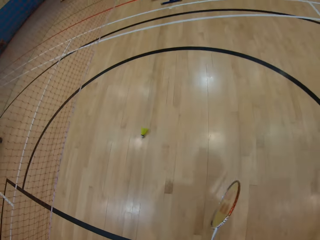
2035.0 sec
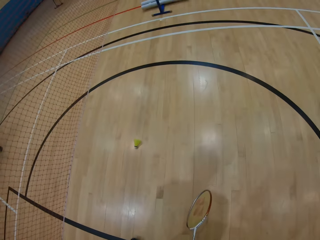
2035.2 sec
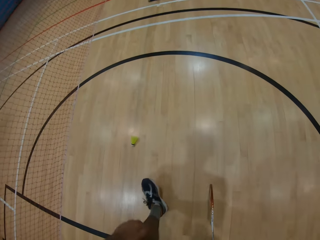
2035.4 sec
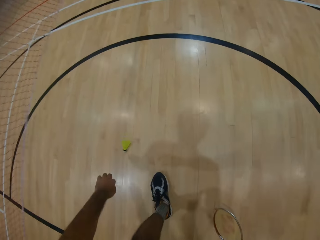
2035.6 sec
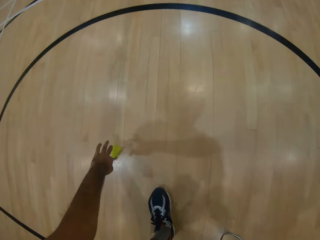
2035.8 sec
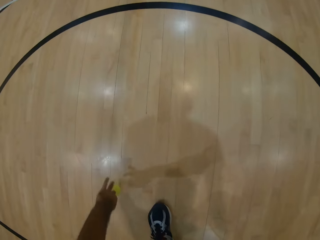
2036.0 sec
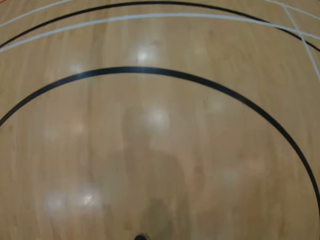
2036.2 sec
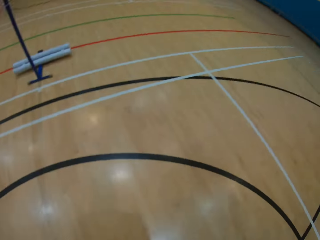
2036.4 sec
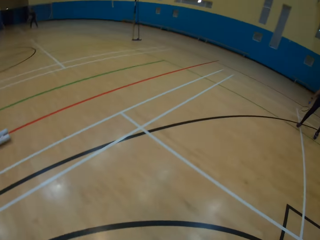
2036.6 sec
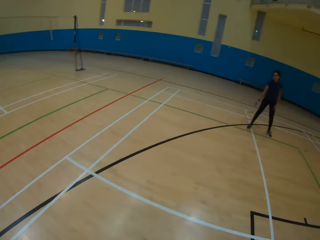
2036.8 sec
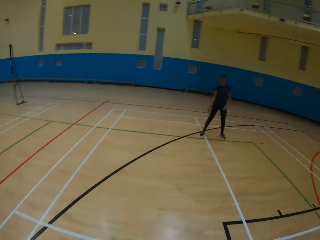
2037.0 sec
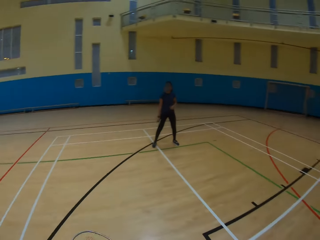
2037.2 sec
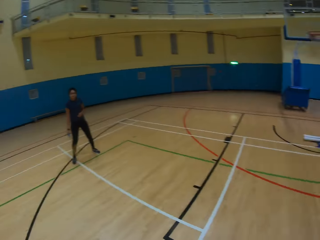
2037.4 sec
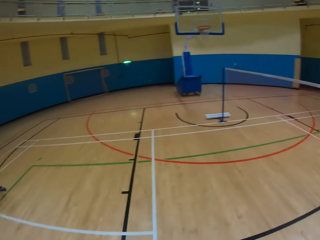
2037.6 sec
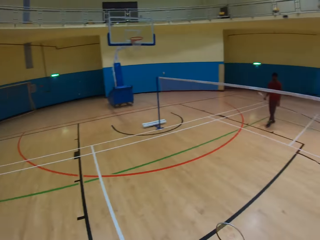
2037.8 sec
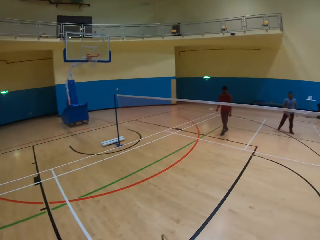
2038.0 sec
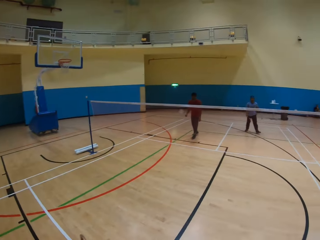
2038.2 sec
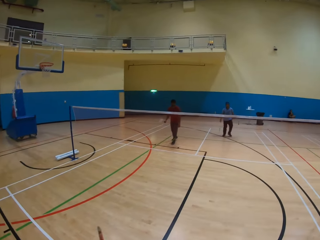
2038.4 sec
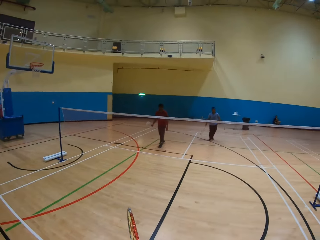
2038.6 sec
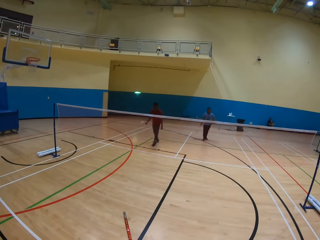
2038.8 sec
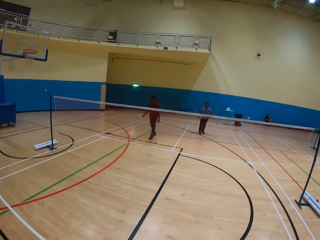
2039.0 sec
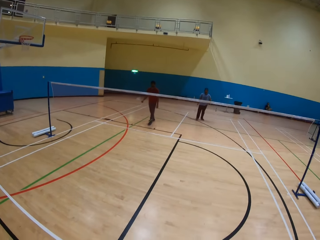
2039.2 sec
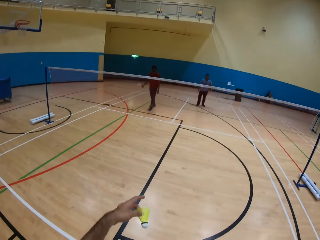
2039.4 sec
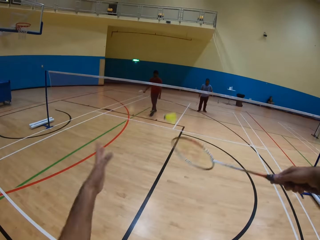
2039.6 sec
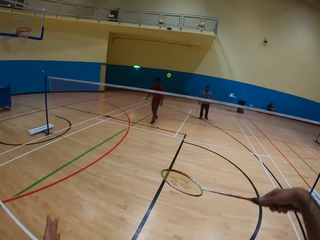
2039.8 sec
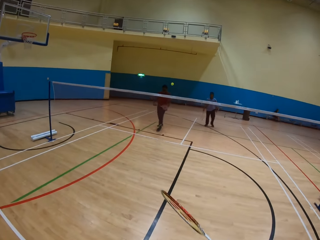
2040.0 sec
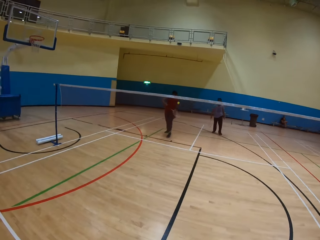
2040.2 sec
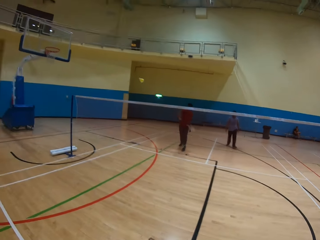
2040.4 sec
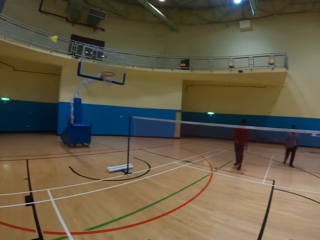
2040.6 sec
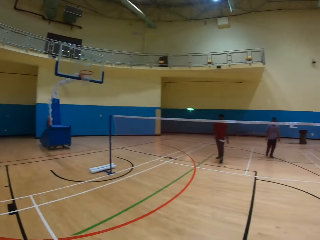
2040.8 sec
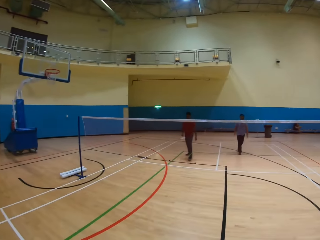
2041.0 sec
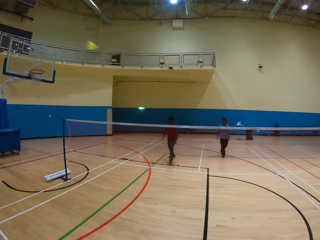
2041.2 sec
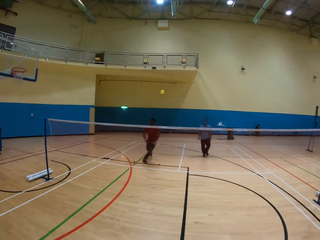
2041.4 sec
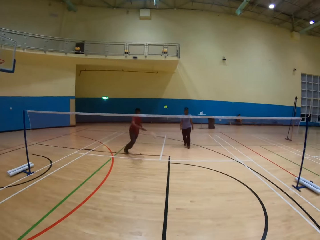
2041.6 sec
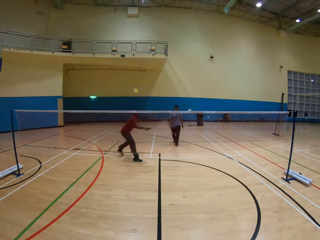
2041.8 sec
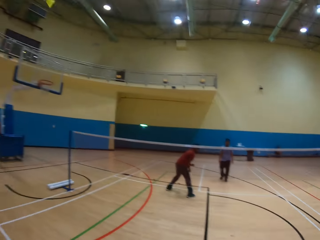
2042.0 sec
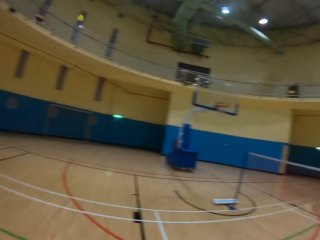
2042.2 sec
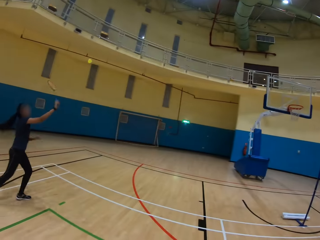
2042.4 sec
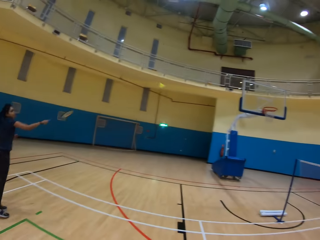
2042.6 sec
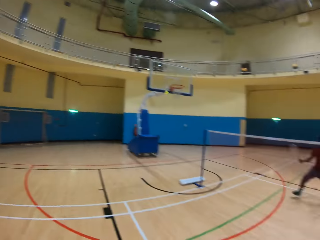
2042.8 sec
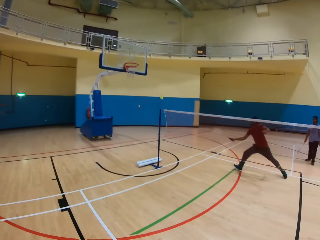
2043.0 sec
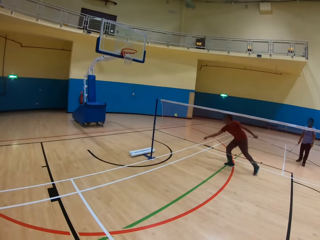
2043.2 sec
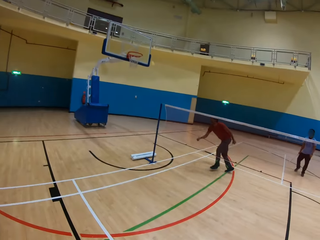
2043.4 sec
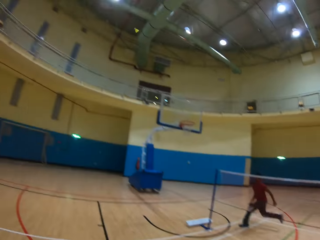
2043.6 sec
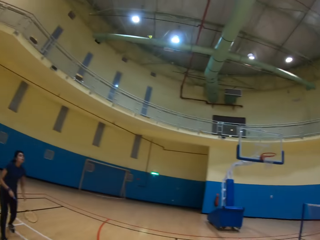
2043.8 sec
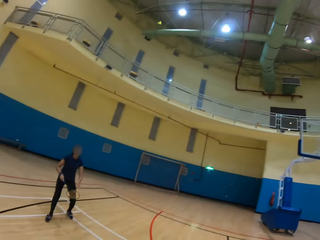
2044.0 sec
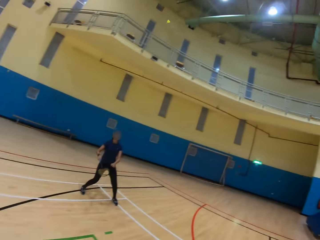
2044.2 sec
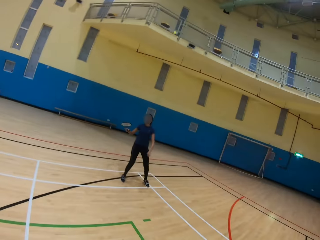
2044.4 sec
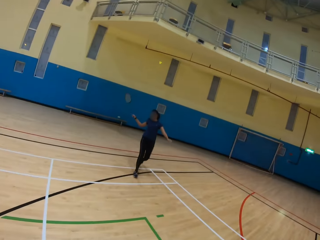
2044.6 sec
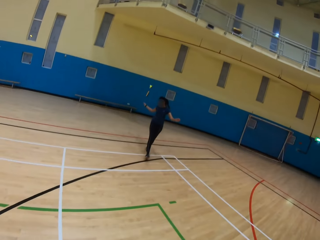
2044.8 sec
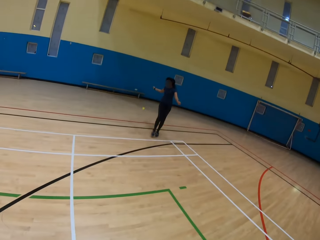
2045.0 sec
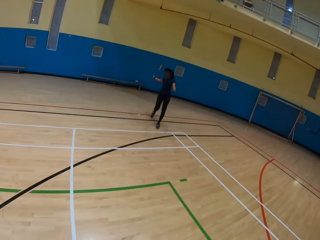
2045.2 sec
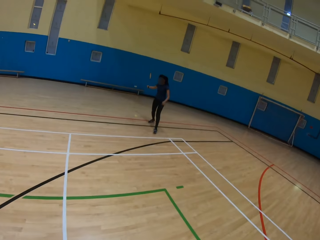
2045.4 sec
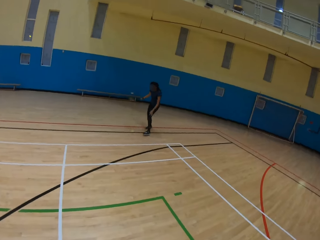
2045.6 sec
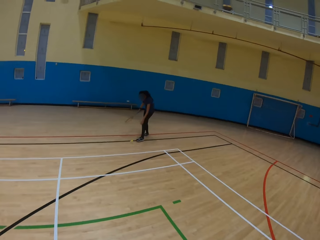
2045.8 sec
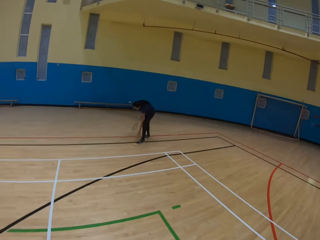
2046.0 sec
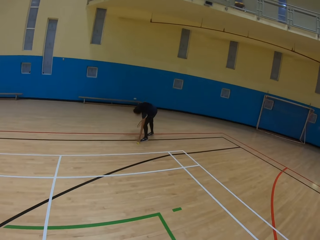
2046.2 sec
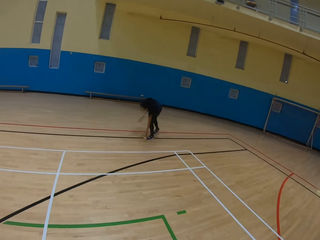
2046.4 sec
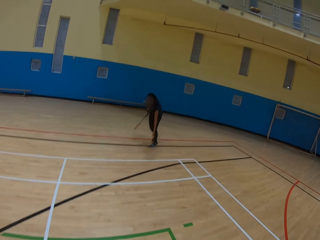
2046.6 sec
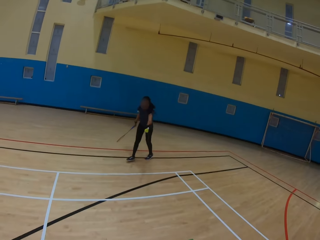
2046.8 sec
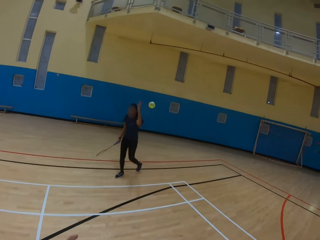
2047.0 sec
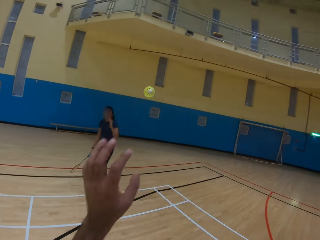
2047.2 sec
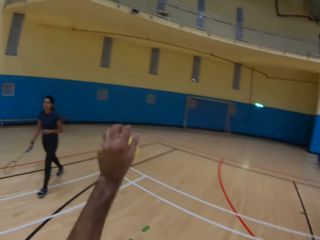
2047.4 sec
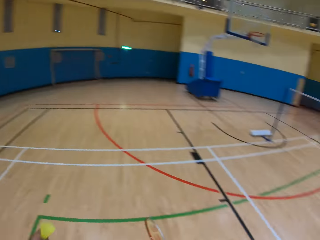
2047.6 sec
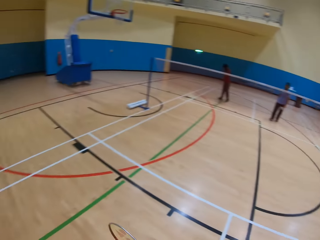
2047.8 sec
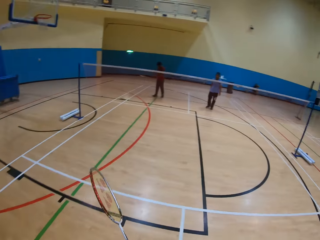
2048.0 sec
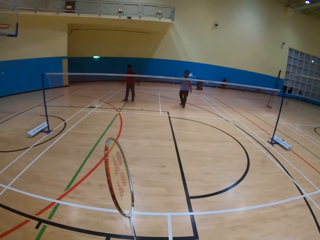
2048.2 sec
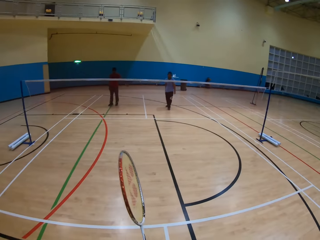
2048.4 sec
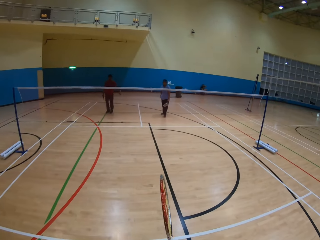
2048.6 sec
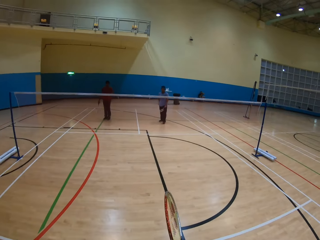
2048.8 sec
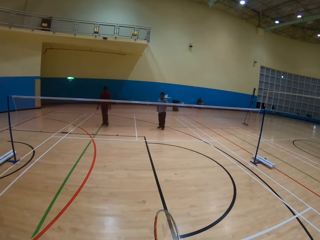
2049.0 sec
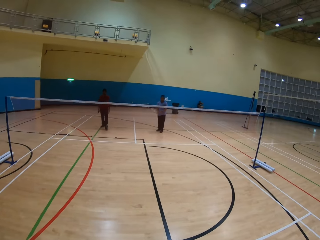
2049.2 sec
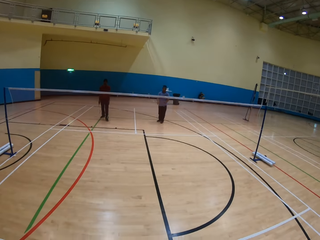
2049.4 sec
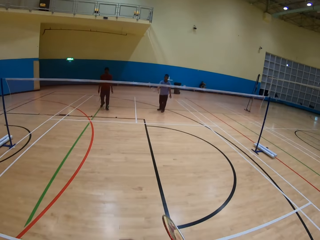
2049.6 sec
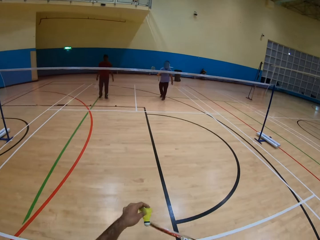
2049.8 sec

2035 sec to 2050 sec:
The camera wearer picks up the shuttlecock on the ground. They hit the shuttlecock. They throw the shuttlecock. A man hits the shuttlecock. The camera wearer plays badminton. A woman hits the shuttlecock. The man hits the shuttlecock. The woman hits the shuttlecock. The woman picks up the shuttlecock on the ground. The woman throws the shuttlecock to the camera wearer.

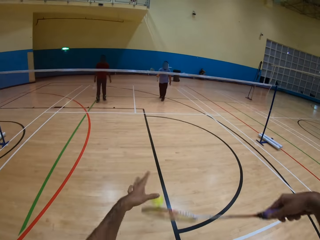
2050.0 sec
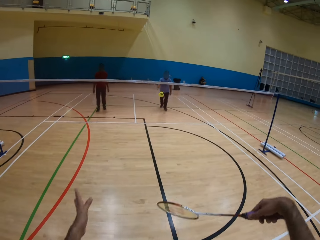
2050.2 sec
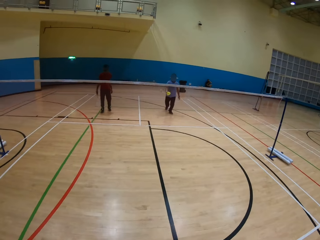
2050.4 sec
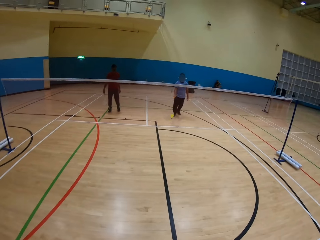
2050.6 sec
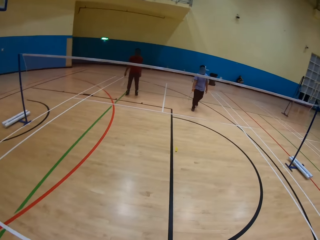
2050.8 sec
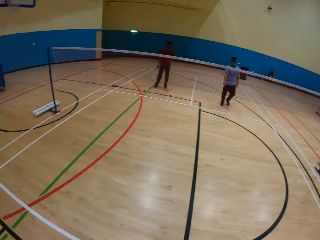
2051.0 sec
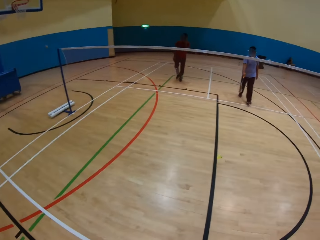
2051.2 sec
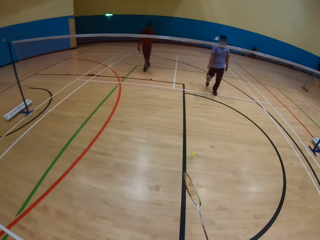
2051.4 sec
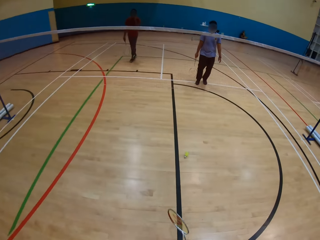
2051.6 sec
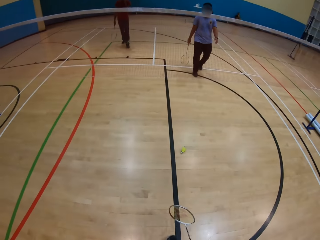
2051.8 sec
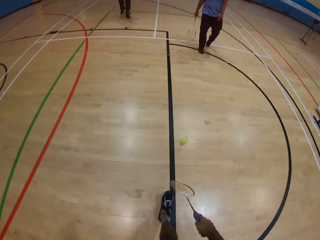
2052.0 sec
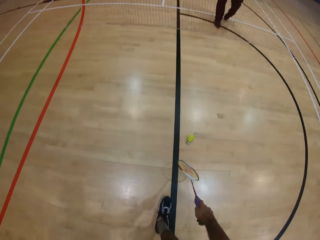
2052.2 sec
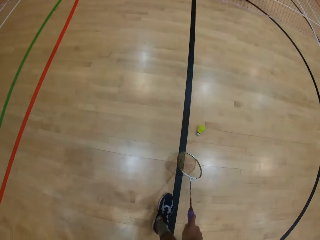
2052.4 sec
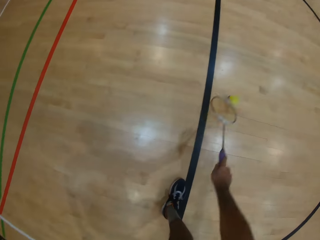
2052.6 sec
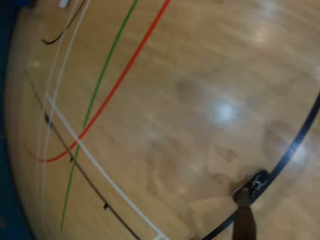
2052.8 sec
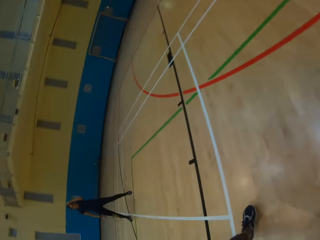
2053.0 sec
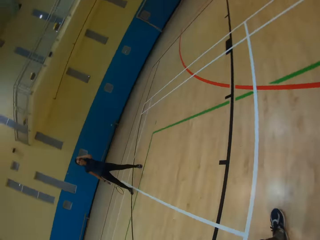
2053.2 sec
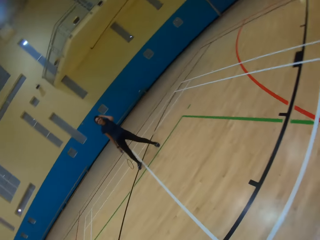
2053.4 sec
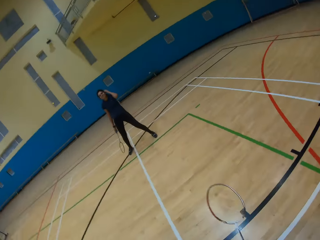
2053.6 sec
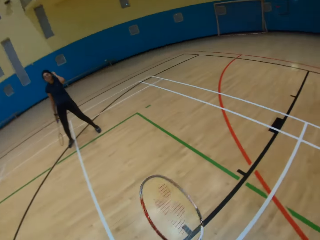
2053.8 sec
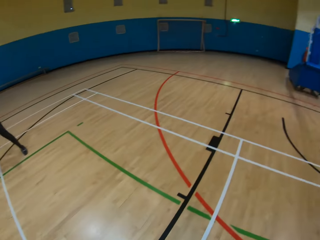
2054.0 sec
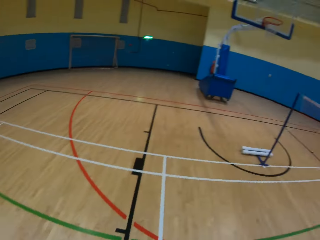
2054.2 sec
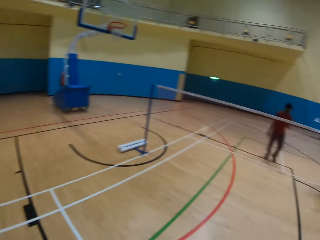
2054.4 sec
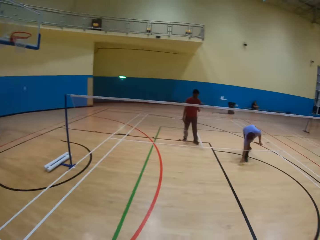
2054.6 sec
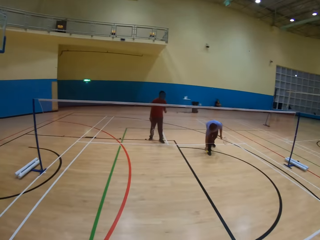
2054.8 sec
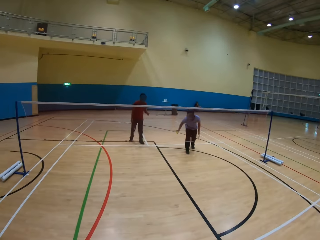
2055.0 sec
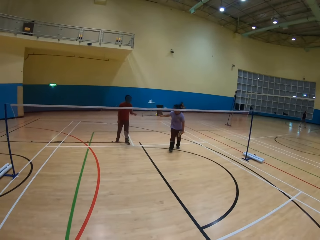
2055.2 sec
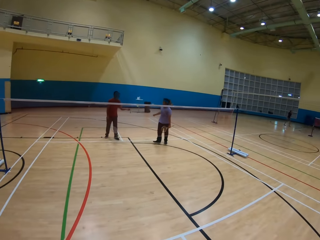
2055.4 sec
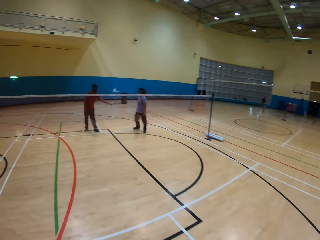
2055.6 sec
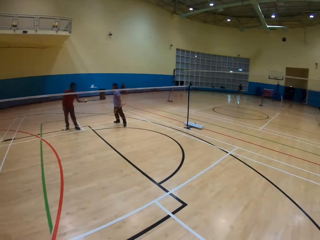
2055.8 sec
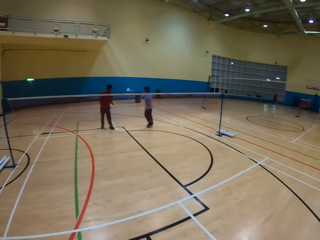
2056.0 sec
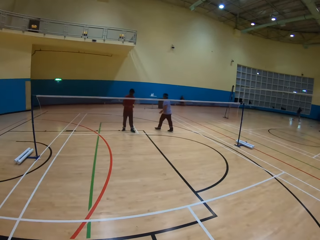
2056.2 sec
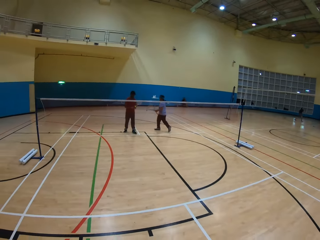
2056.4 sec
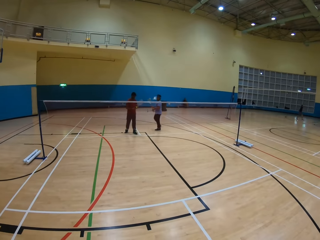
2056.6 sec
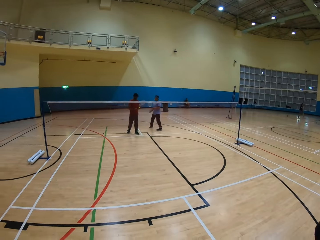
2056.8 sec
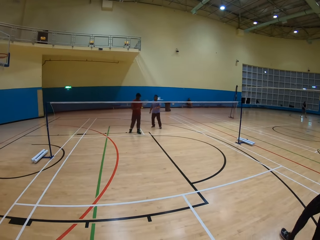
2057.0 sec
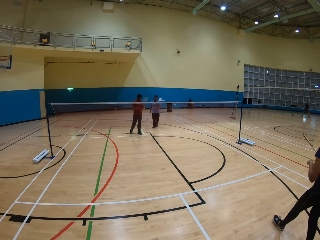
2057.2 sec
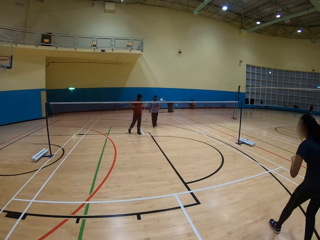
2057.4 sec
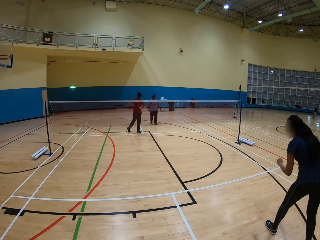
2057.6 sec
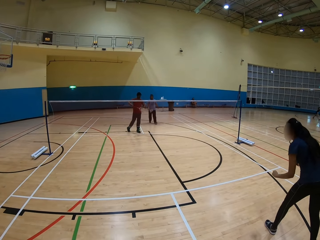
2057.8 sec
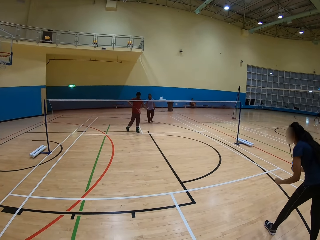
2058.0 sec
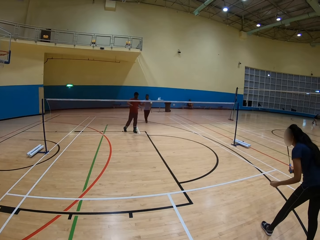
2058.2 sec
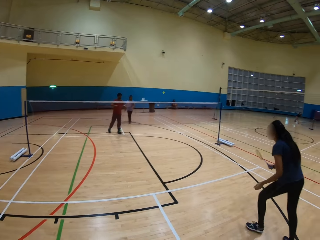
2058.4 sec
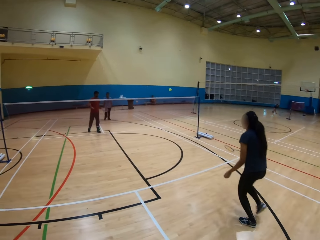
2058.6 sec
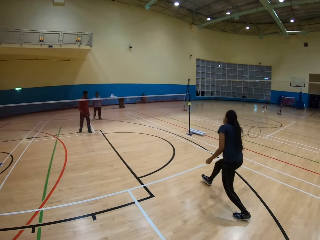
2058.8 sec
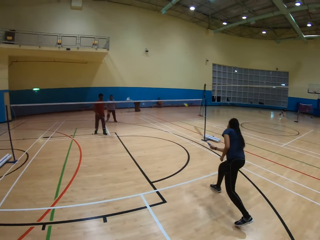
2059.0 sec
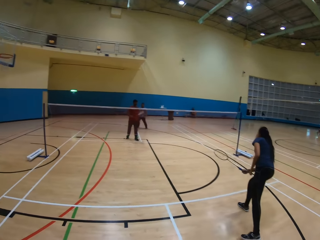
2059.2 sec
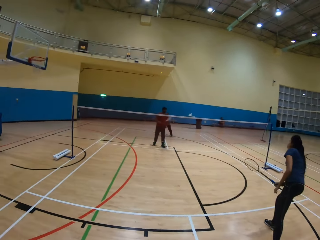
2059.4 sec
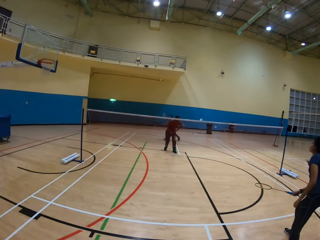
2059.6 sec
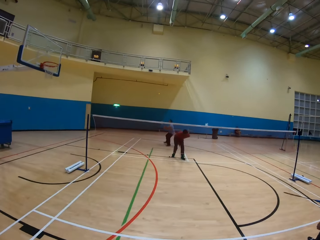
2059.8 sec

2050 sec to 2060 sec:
The camera wearer hits the shuttlecock. They throw the shuttlecock. They hit the shuttlecock on the ground. They look at a woman. They look around. A man picks up the shuttlecock. The man hits the shuttlecock. The woman hits the shuttlecock.
